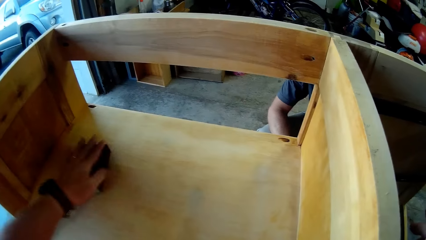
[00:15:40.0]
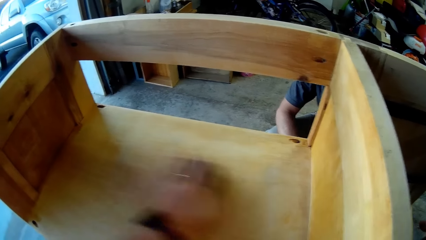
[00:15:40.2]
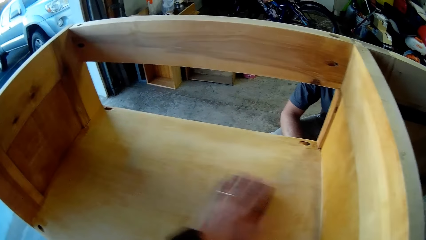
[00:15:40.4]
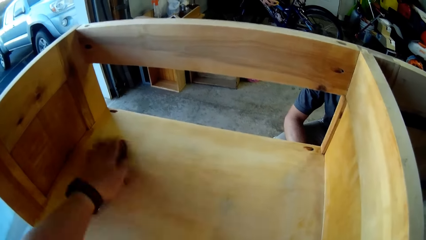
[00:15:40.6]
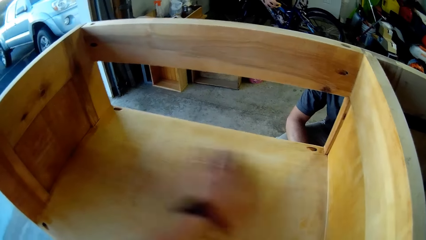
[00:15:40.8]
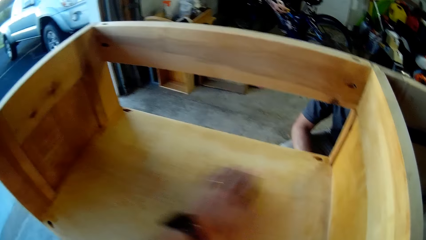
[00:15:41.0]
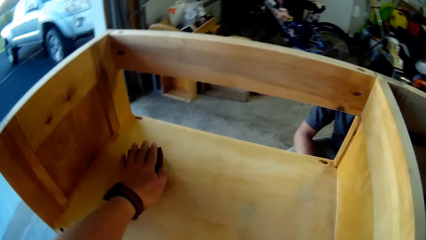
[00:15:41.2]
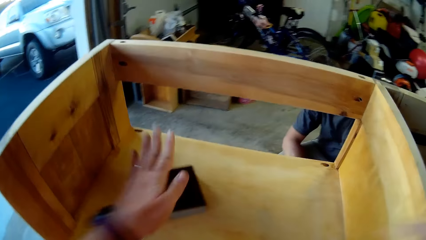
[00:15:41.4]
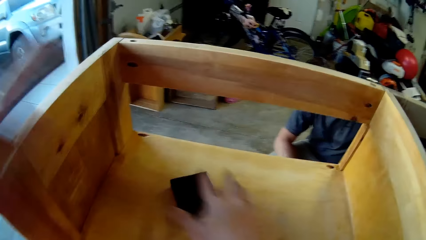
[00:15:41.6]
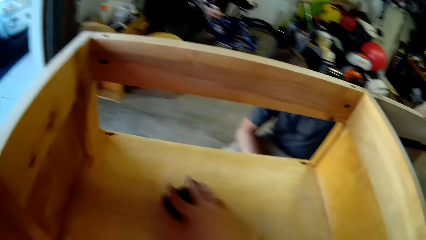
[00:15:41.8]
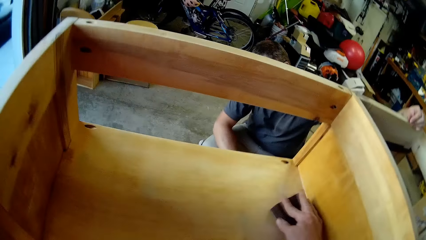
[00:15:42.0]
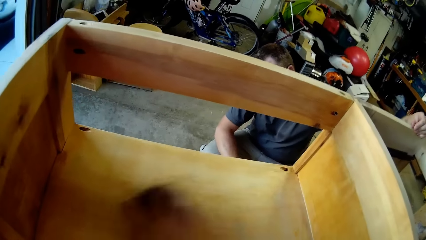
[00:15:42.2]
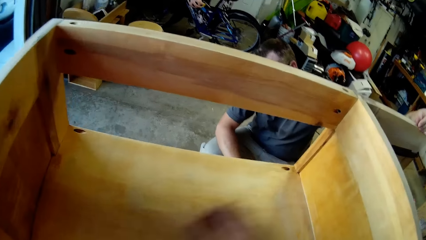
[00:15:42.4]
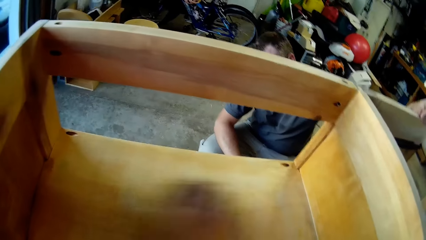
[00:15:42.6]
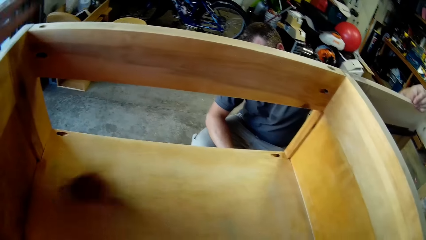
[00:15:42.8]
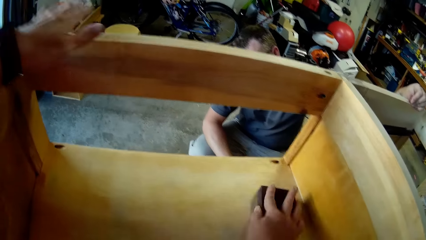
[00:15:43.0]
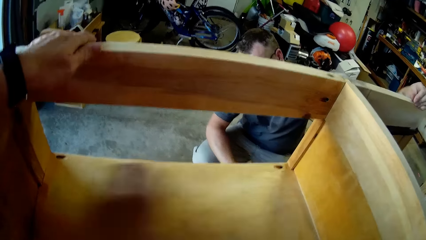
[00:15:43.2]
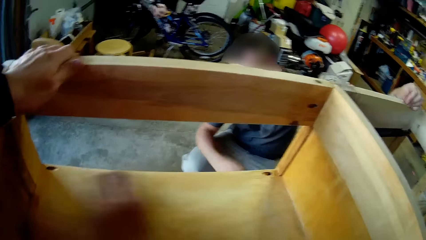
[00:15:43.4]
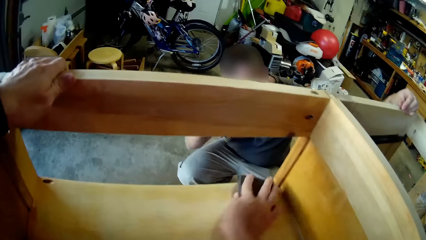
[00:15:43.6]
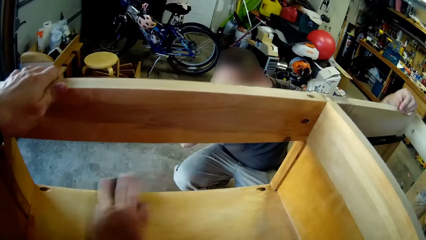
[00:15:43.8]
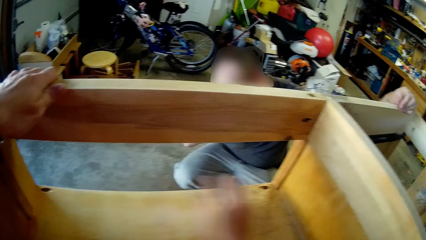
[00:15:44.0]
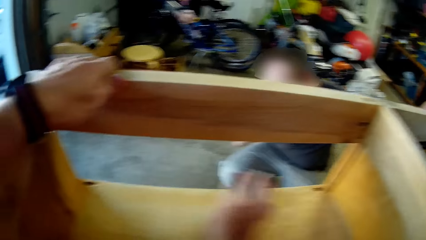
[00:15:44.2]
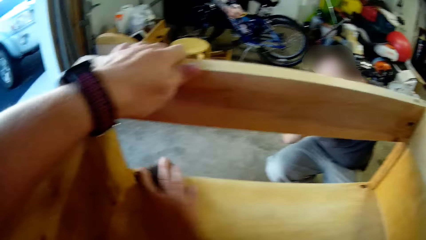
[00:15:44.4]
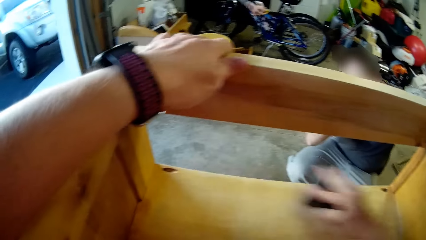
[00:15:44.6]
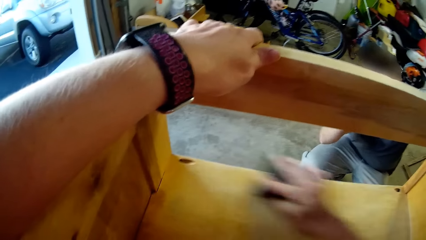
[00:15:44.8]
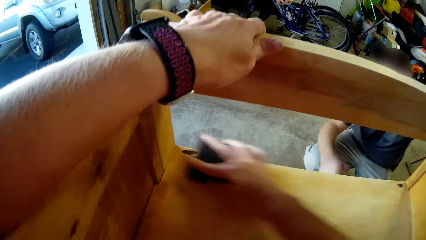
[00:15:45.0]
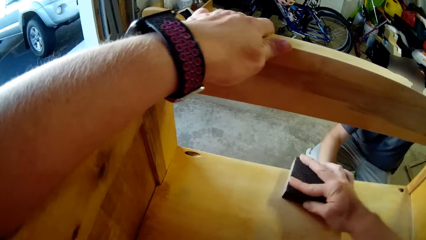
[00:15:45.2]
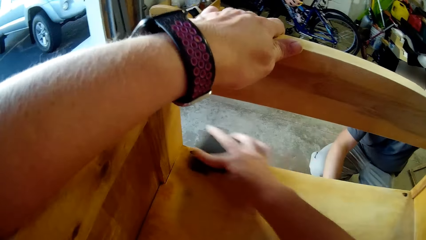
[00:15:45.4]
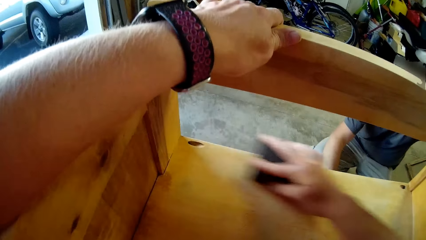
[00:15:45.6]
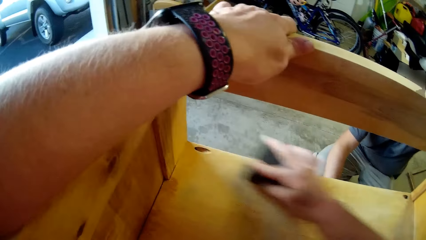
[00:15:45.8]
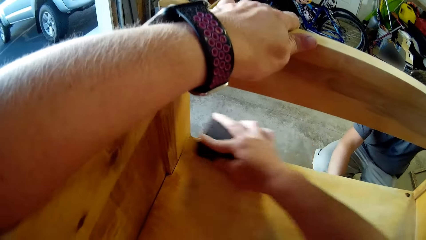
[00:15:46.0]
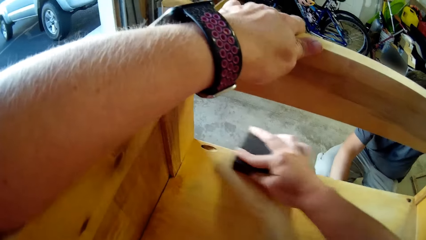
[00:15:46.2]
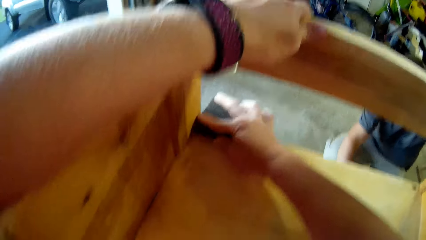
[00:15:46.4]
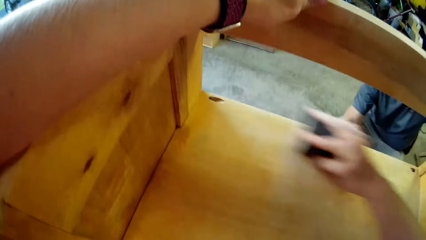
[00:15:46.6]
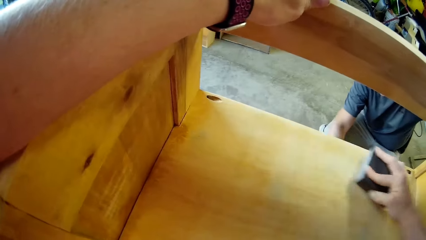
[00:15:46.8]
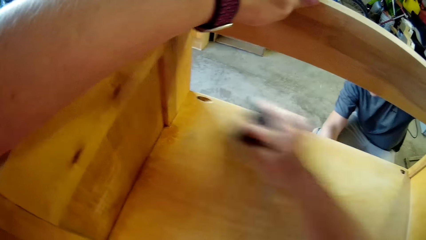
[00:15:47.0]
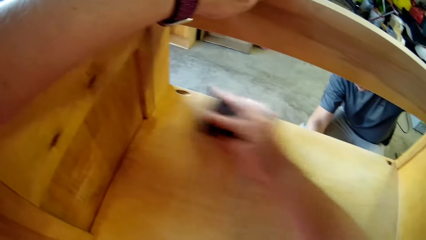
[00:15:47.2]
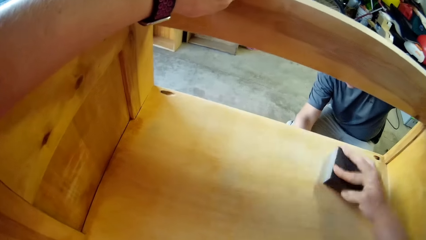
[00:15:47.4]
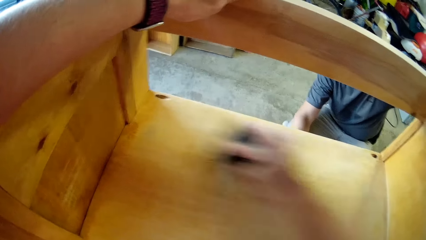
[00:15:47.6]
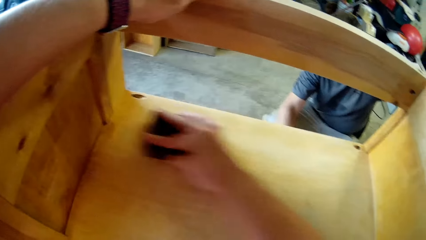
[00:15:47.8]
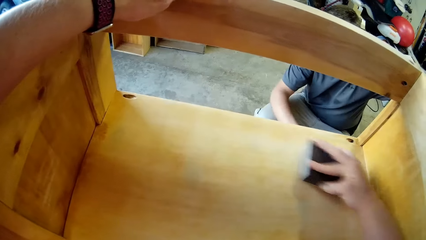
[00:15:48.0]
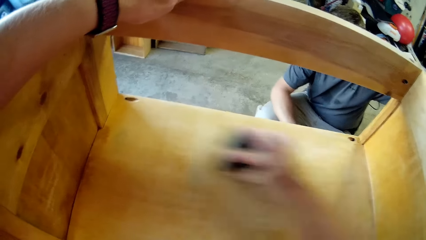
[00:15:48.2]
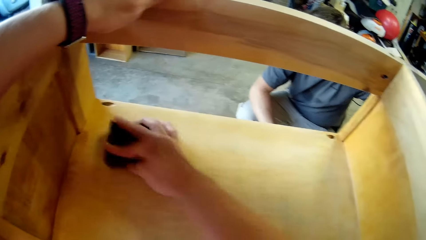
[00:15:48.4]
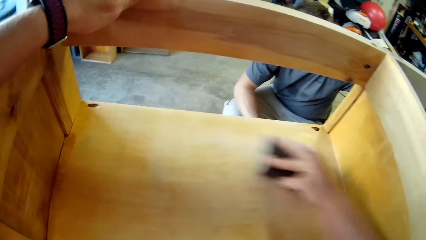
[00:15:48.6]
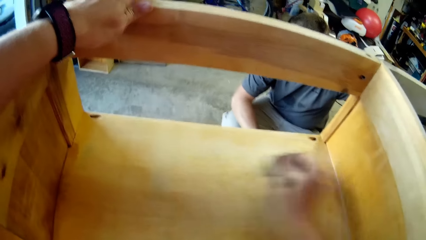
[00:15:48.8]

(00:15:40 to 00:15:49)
The camera wearer switches a sandpaper to the right hand. He smoothens a wood with the sandpaper. He holds the wood with his left hand.

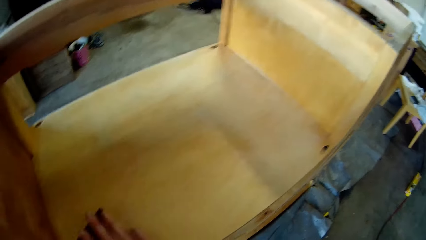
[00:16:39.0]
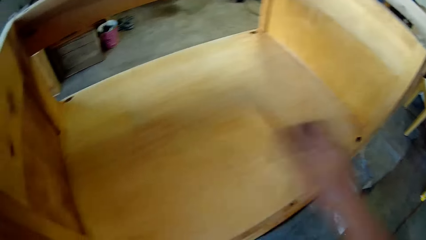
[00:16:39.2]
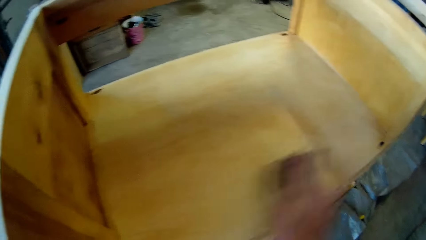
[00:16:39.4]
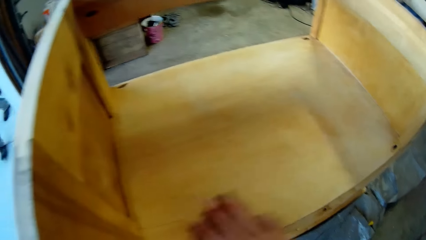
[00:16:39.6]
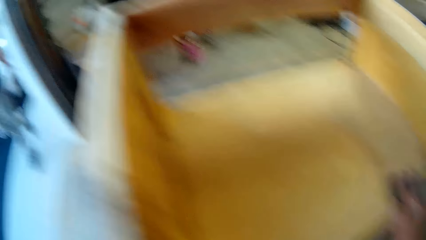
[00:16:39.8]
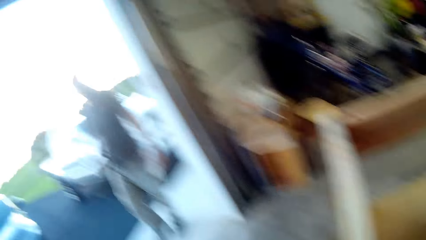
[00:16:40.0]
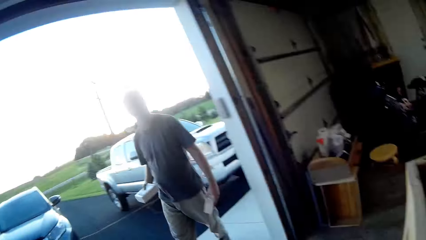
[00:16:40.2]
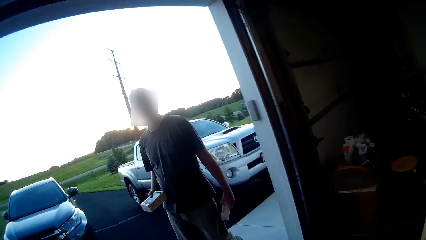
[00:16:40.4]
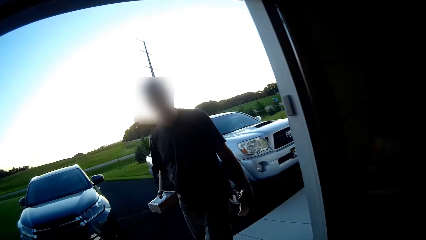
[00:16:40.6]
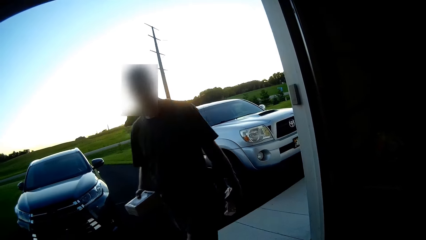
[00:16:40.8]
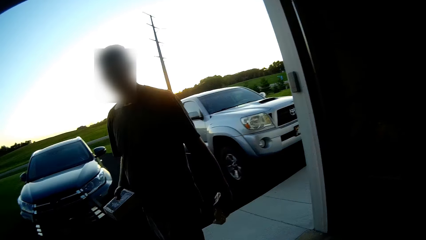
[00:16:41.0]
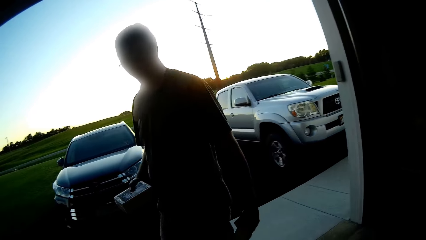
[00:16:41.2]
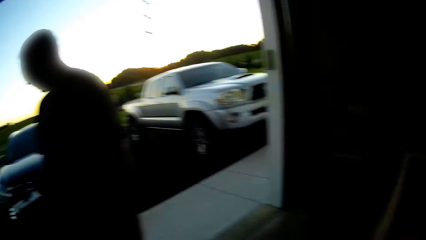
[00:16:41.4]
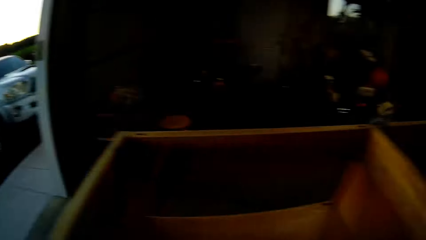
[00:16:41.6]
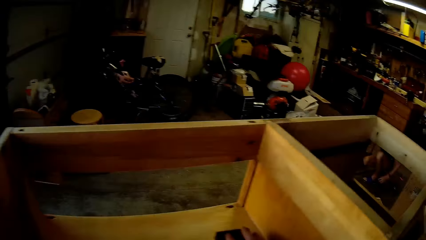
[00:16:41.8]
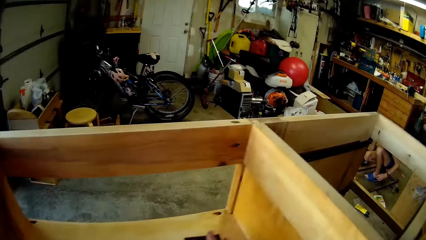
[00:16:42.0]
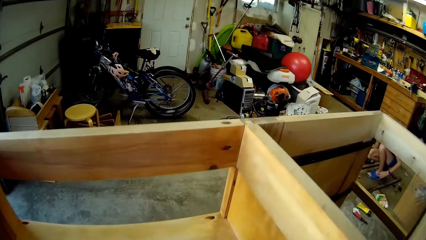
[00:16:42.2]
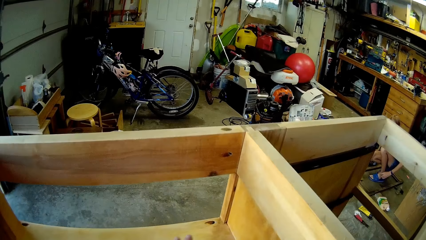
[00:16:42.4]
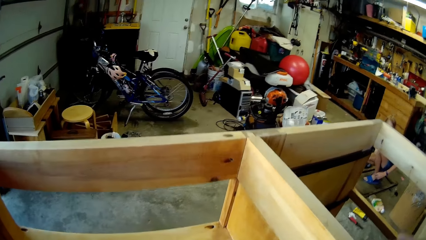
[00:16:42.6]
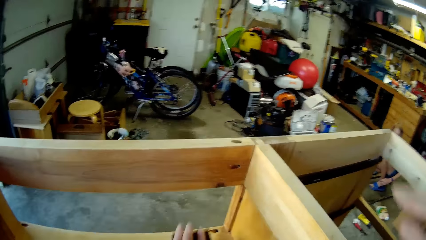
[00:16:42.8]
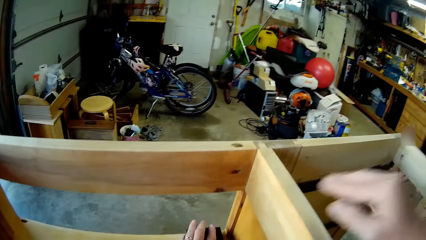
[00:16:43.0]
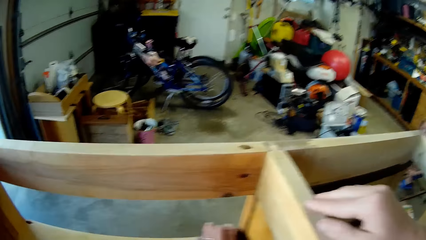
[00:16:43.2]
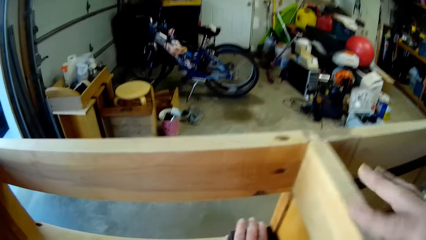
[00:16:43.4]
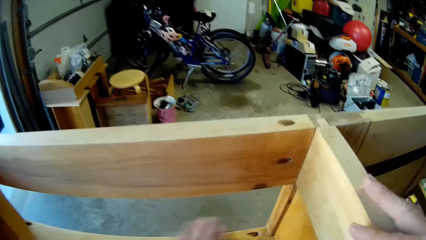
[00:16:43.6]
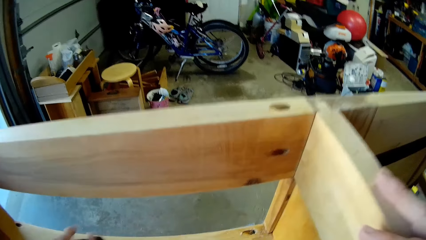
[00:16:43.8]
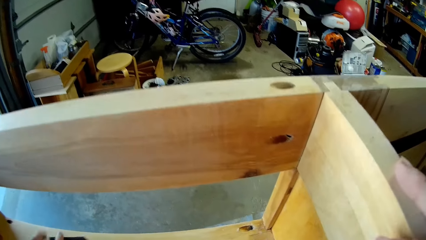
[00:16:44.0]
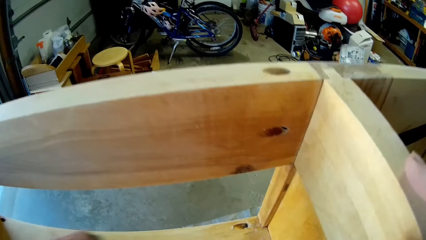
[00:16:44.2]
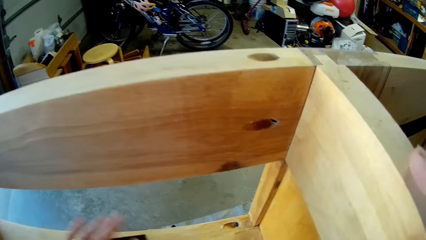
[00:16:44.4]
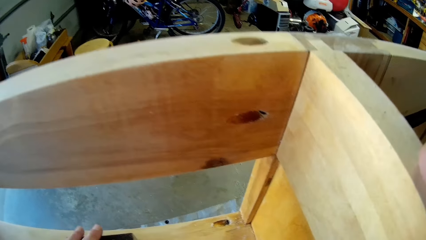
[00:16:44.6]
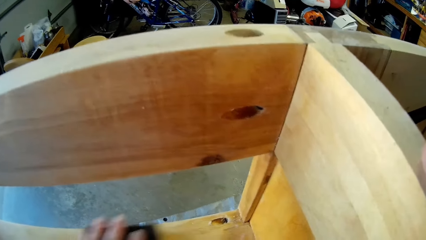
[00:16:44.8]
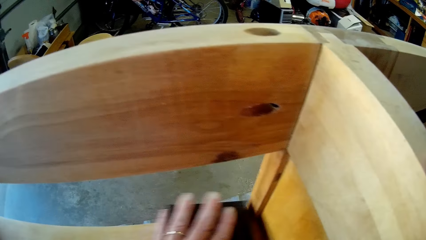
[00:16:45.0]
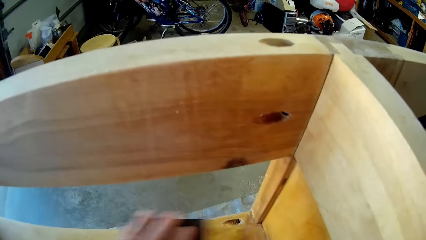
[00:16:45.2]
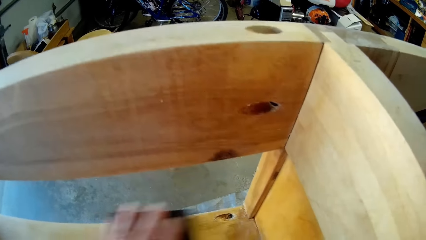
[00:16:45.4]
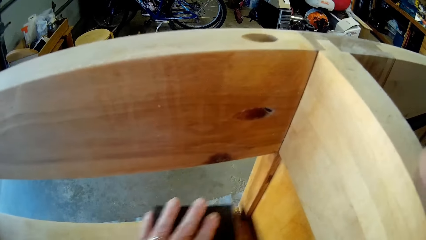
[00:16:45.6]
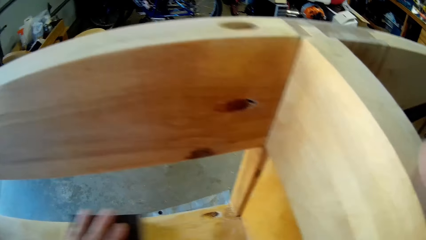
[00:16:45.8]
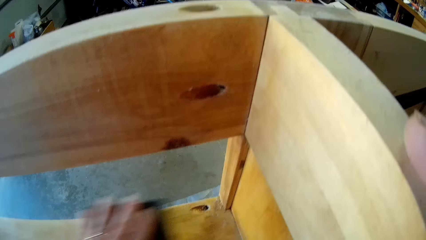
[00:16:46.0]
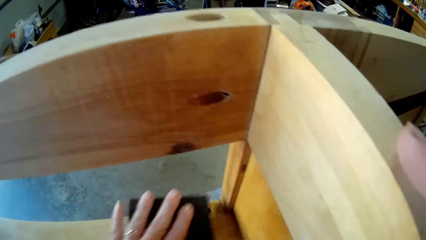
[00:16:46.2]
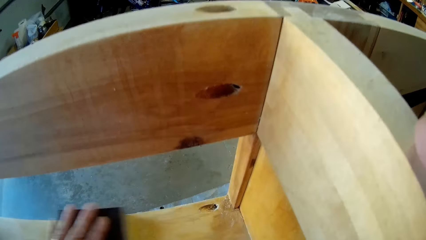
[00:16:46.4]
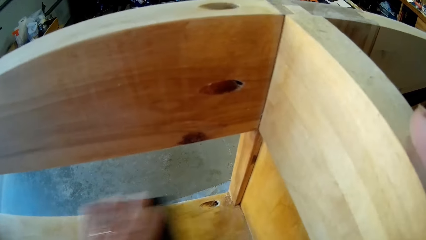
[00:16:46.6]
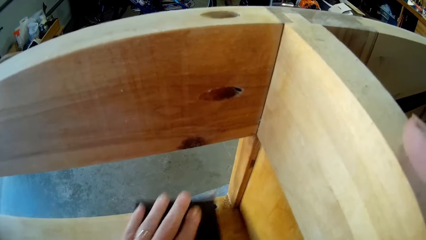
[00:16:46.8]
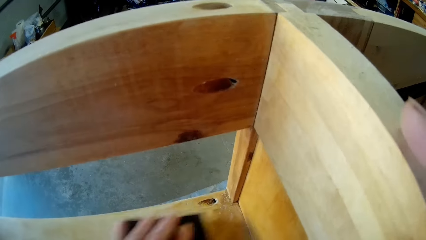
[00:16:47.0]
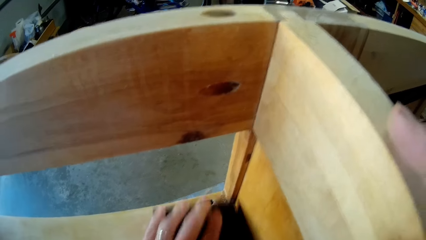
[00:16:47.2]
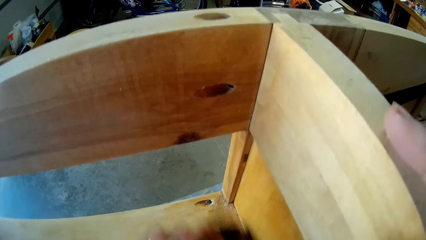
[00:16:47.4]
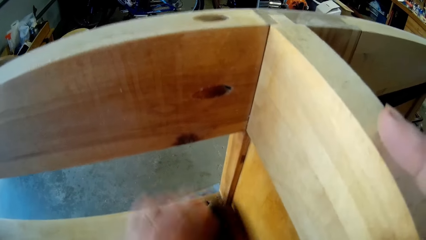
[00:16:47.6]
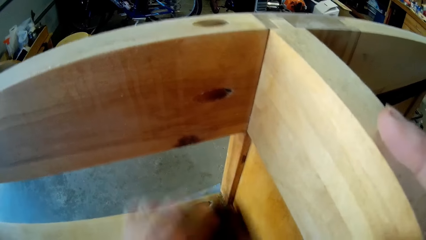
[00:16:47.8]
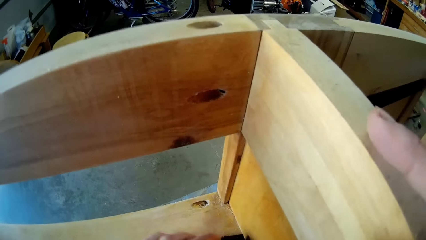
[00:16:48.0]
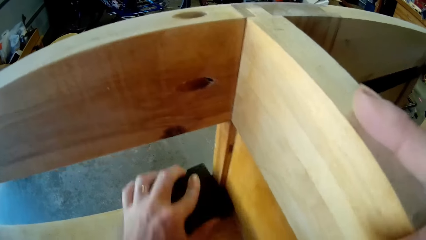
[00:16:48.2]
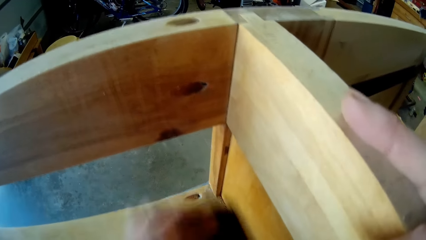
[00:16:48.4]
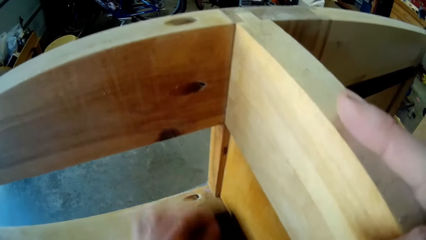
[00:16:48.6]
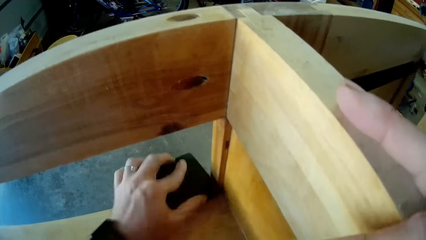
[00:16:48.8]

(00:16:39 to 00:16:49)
The camera wearer looks around. A man walks. The camera wearer scrubs the shelf or wood with the sandpaper. He holds the wood with his hand.
